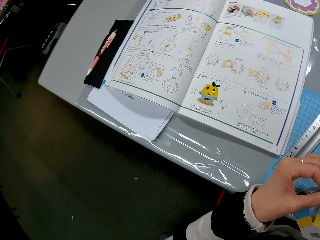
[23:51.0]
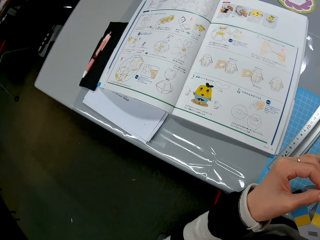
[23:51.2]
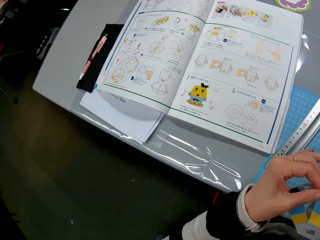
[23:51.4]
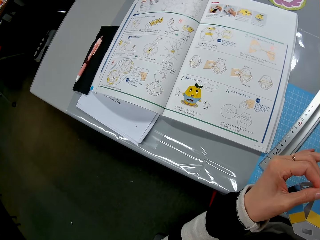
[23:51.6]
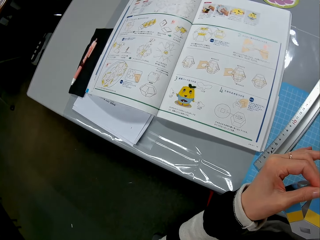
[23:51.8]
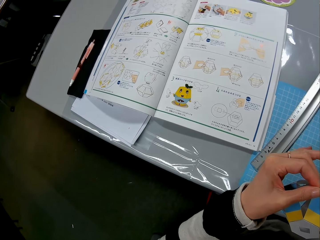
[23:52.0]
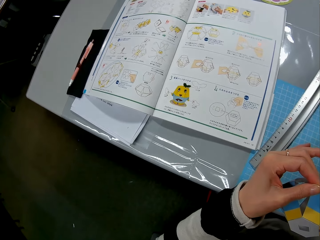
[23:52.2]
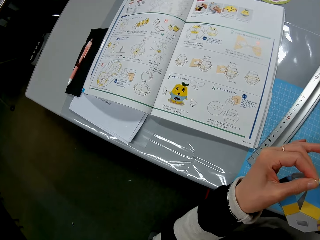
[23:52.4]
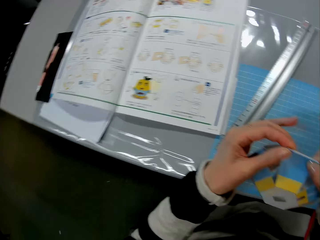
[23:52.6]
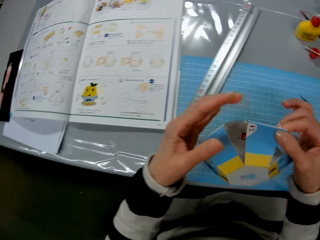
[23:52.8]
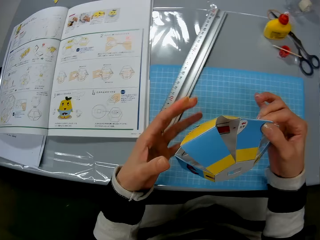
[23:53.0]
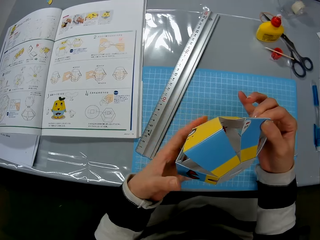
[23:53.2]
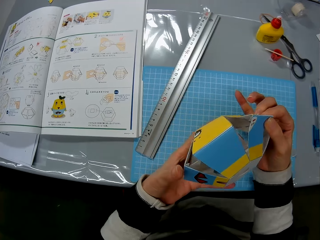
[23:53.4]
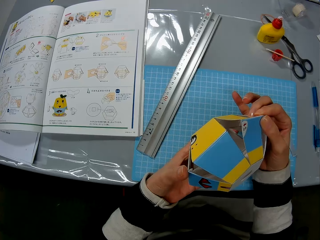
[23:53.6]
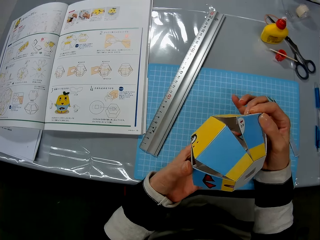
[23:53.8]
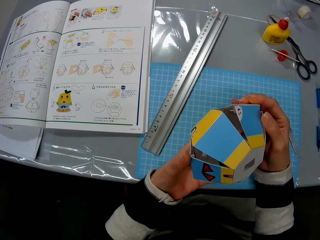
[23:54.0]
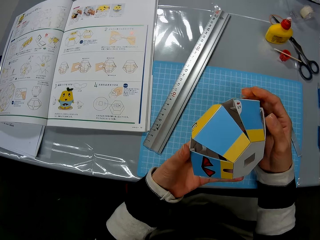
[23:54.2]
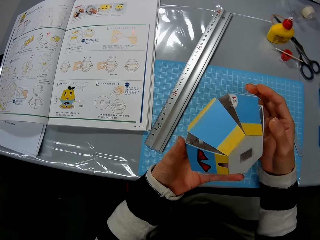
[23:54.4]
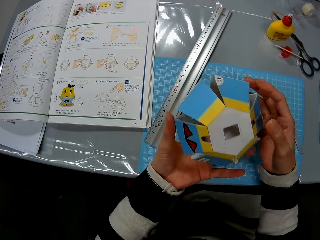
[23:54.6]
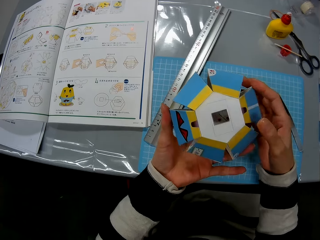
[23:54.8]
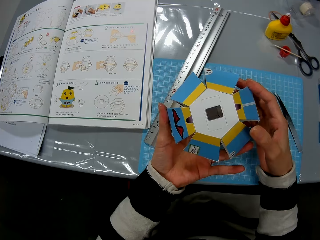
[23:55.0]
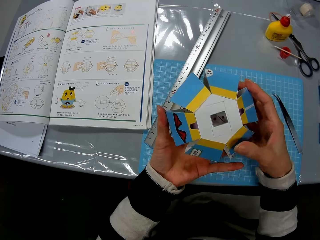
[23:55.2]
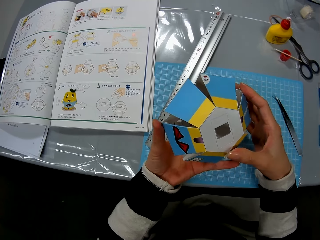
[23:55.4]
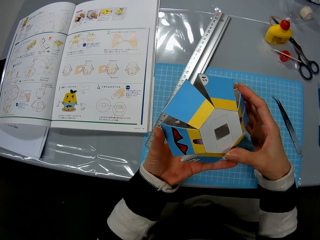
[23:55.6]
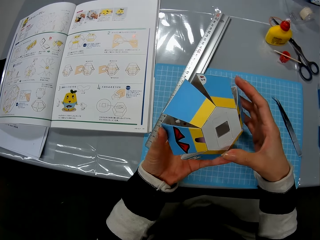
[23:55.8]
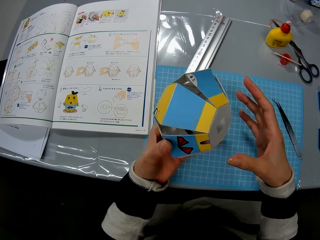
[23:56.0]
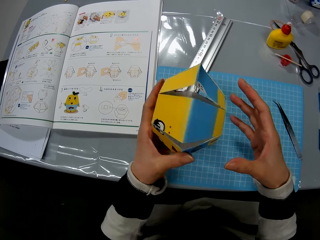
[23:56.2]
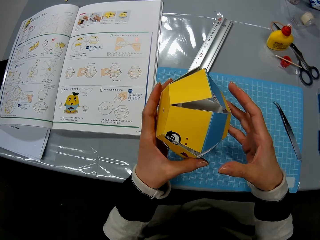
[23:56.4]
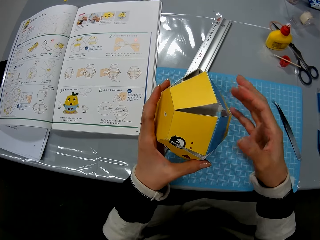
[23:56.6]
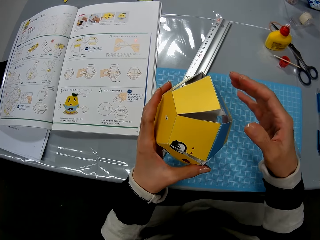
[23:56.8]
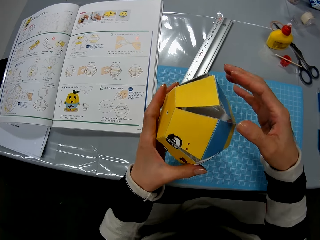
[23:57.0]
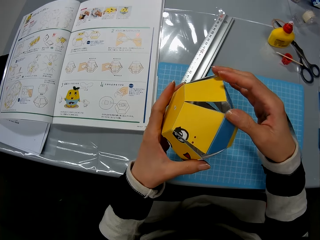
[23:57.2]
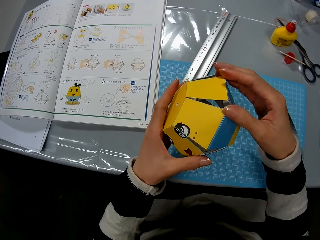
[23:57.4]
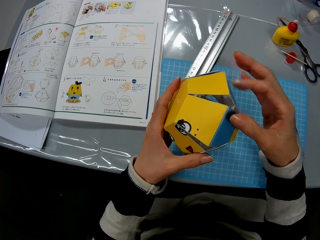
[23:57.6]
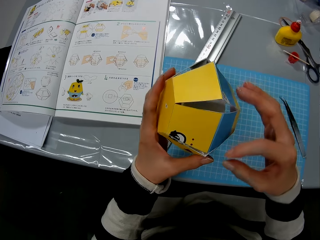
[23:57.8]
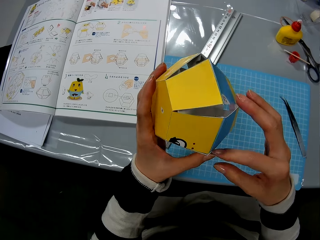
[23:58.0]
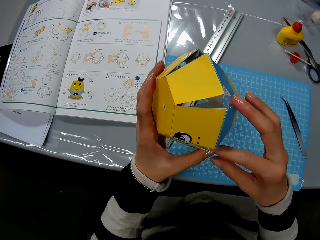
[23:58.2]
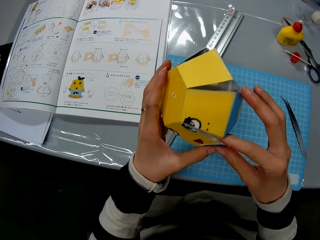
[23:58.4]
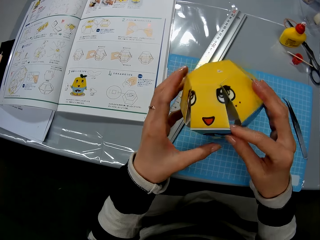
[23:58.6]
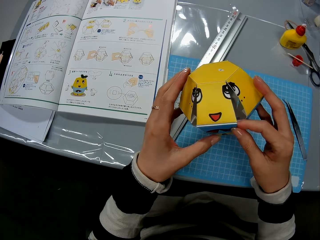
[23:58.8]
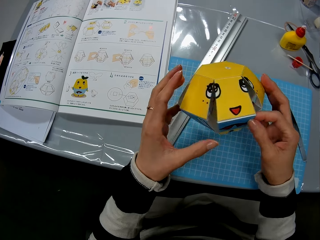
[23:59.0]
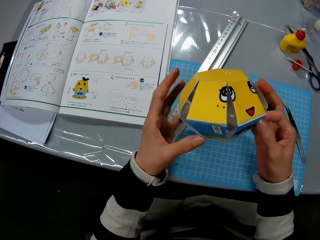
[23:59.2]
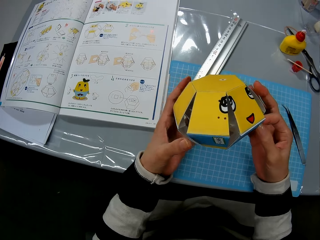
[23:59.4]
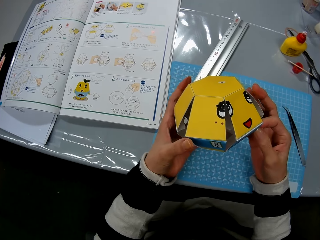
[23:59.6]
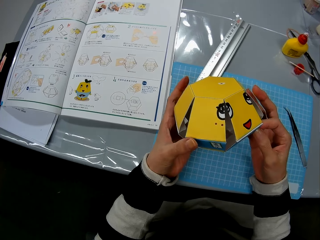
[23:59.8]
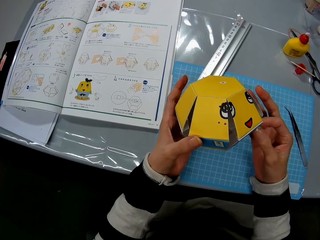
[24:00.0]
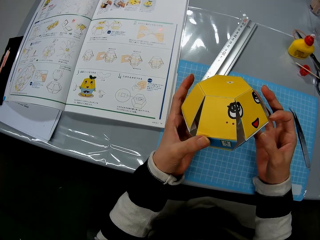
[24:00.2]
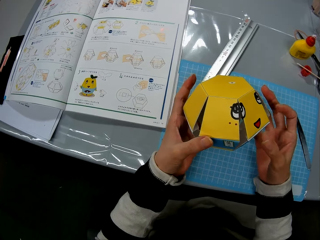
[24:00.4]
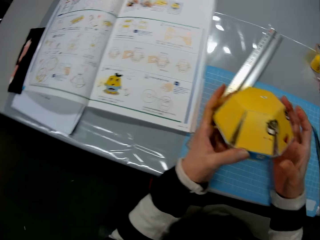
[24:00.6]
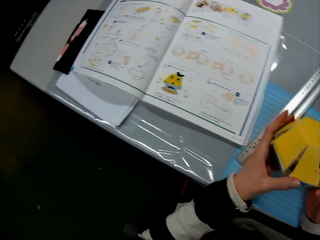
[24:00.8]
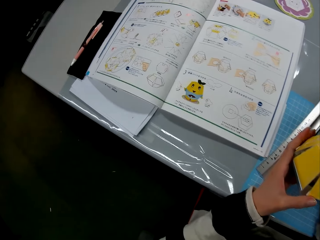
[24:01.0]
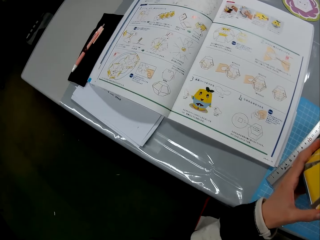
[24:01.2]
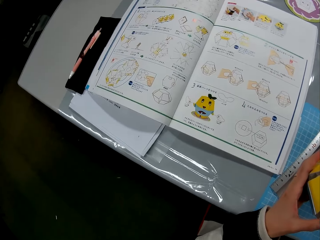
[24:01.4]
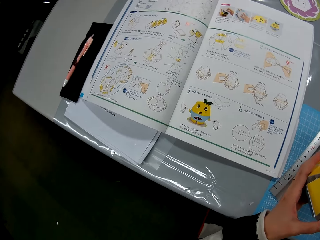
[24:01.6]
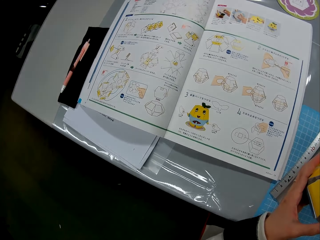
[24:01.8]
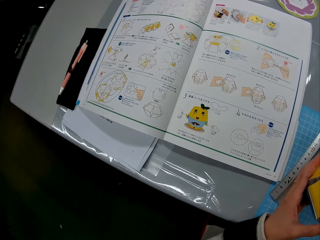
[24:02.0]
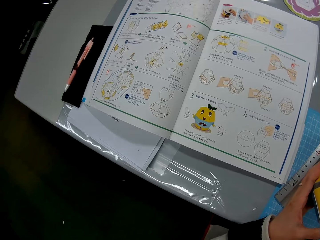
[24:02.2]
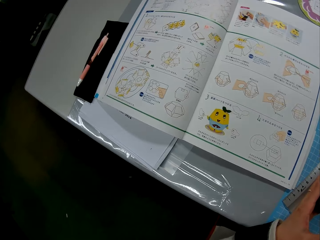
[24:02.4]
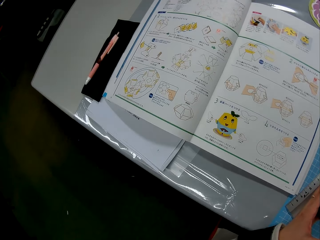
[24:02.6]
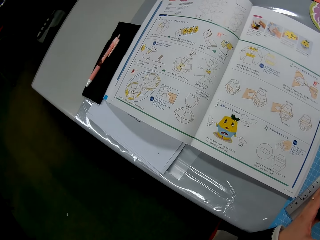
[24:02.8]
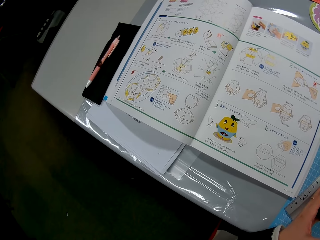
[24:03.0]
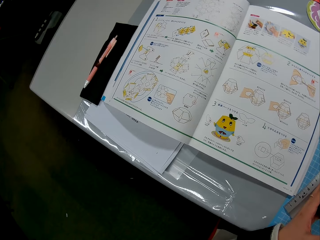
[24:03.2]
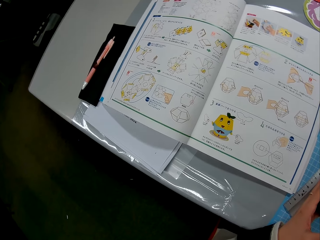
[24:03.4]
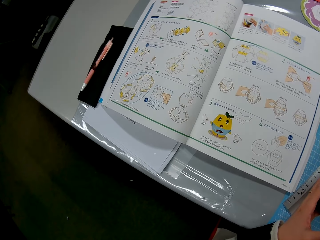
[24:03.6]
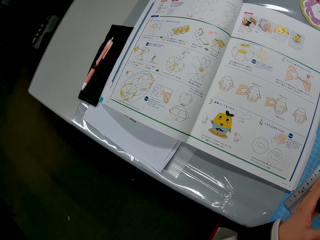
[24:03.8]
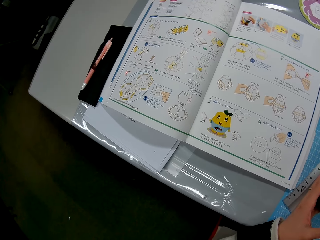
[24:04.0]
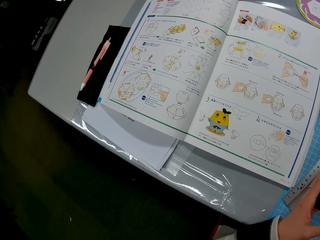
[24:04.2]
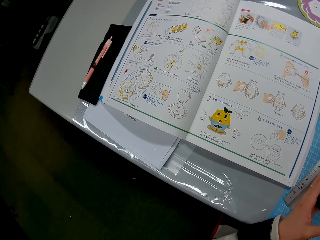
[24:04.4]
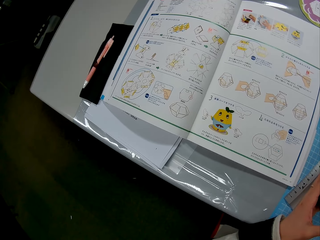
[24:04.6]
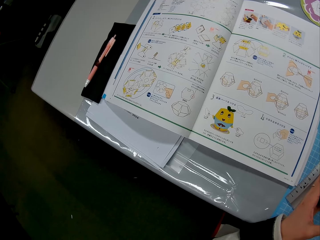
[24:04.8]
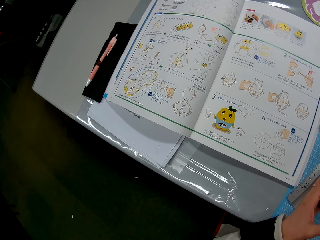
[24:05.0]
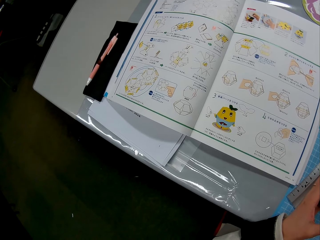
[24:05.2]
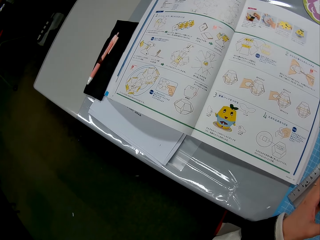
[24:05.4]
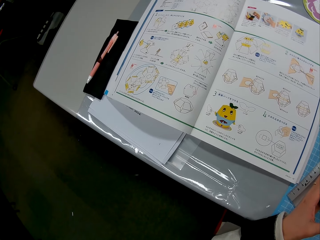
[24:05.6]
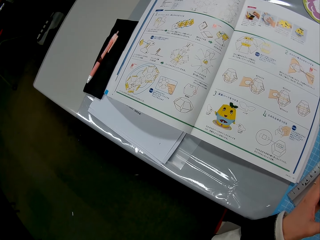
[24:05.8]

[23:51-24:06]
The camera wearer checks the paper model or cardboard craft in her hands. She rotates the cardboard craft. She stares at the cardboard craft. She rotates the cardboard craft. She stares at the cardboard craft. She turns to the book on the table.

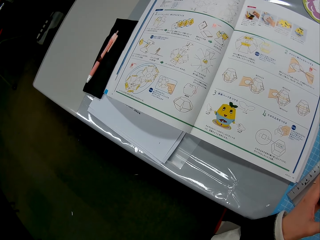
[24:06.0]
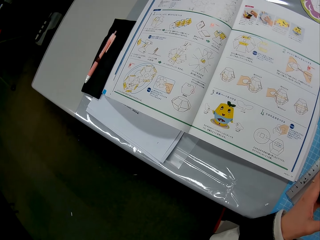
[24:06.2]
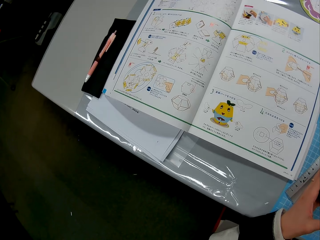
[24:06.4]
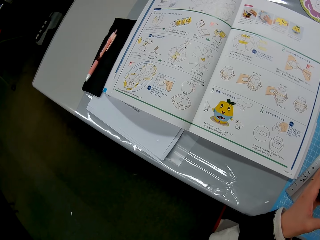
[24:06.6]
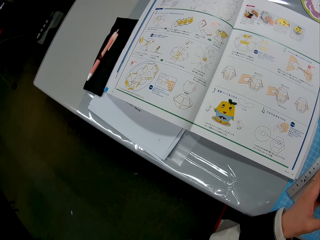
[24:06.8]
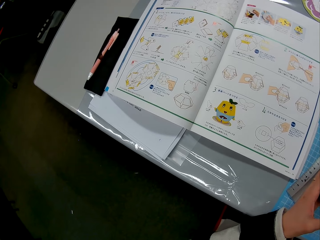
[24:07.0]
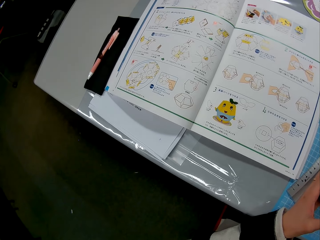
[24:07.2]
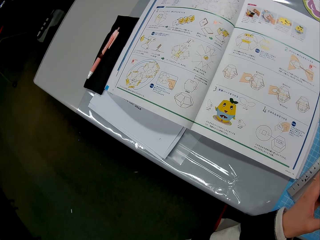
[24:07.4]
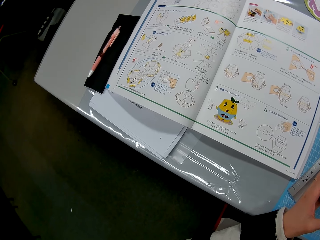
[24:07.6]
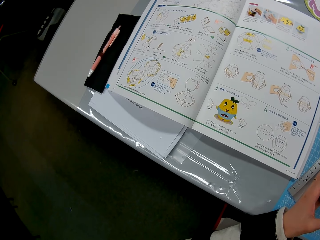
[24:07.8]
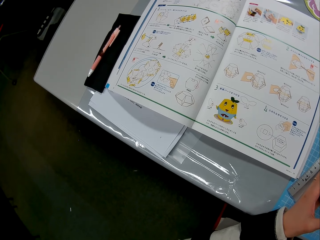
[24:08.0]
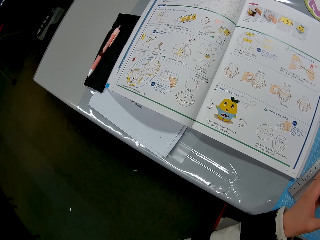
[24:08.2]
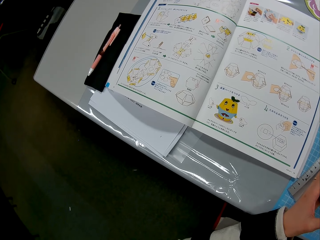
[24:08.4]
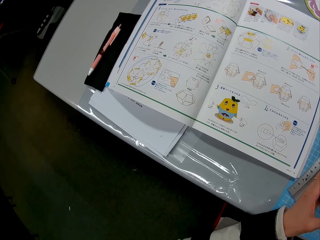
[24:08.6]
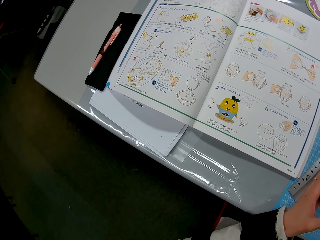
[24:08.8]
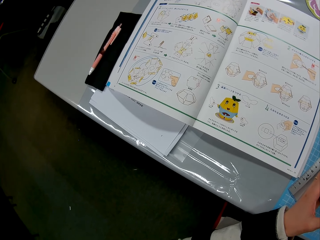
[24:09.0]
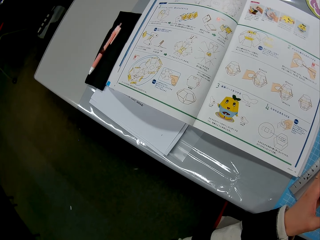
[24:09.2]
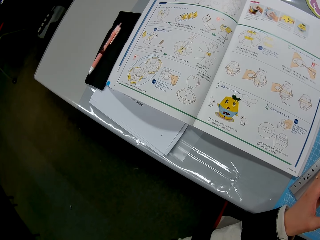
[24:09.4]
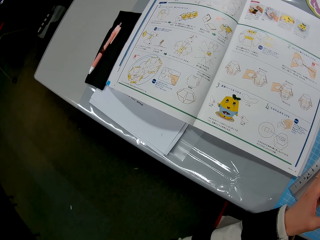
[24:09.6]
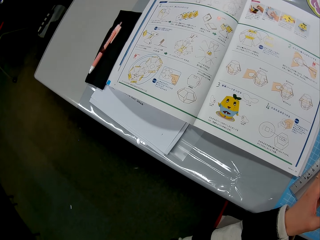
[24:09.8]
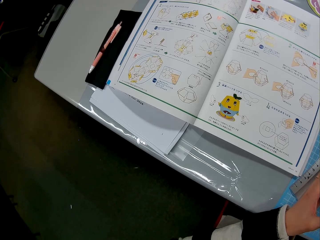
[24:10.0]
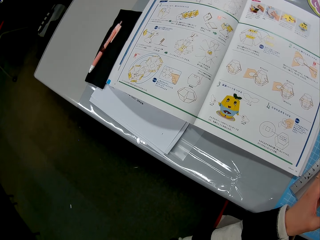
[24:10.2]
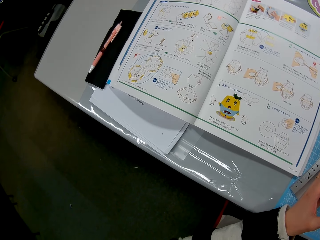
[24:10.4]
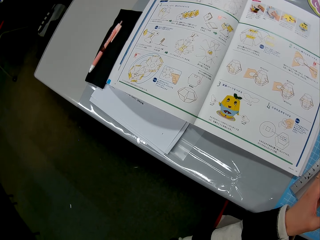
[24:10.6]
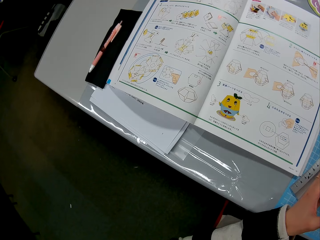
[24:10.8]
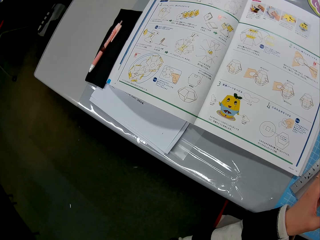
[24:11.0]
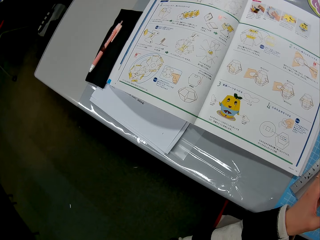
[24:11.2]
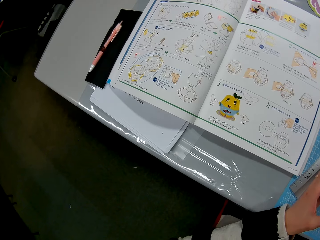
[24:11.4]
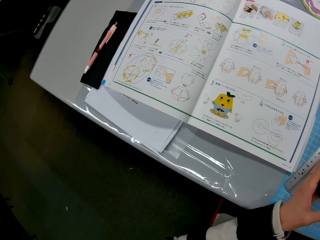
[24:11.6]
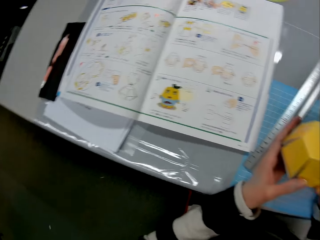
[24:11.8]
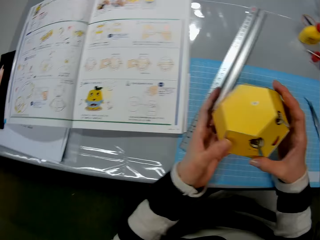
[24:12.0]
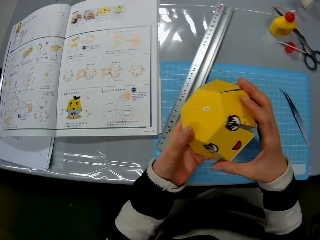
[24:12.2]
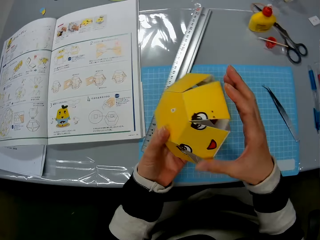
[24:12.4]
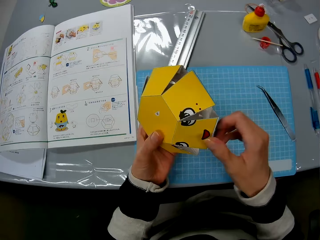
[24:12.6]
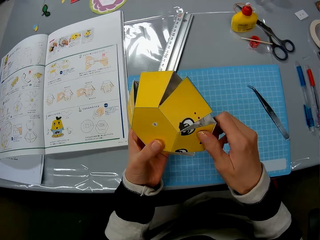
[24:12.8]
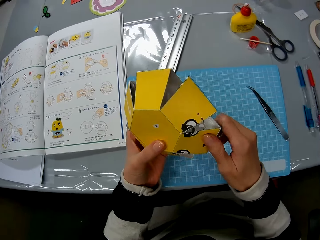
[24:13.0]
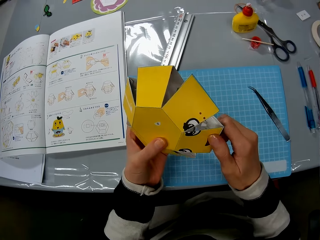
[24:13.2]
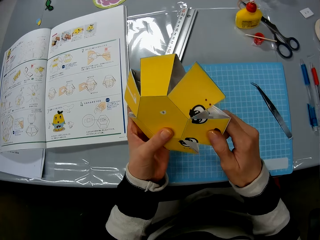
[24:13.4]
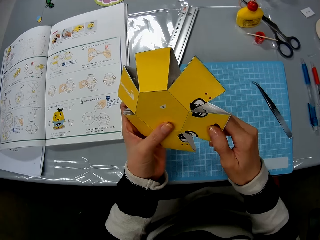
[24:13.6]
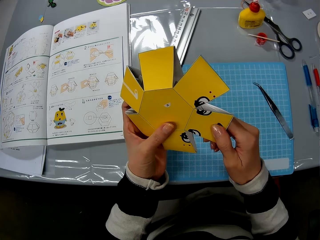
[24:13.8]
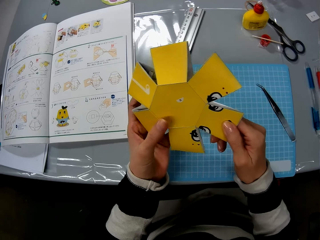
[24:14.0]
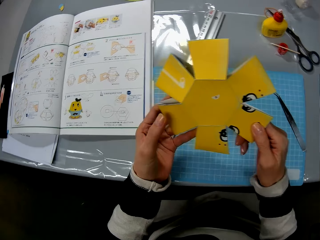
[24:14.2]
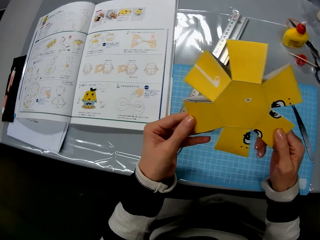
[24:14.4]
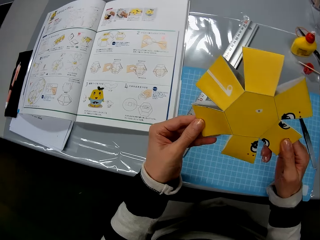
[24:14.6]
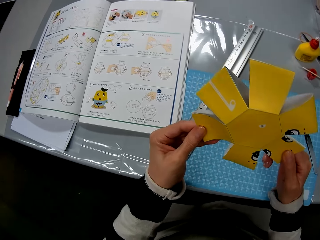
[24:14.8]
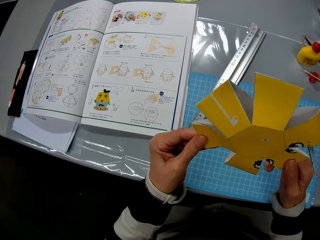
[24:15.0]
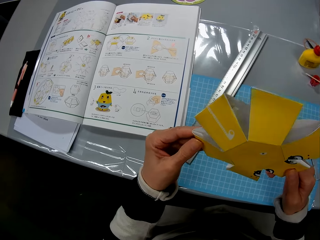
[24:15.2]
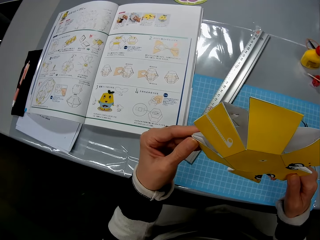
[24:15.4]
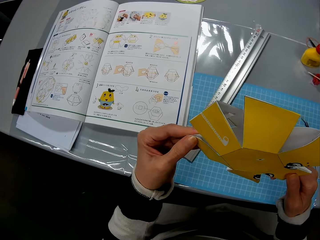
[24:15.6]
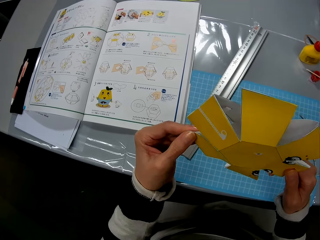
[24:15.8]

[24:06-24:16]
The camera wearer presses the edges of the paper model with his two hands.
